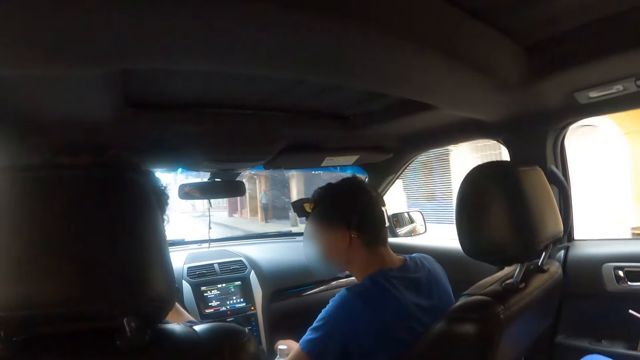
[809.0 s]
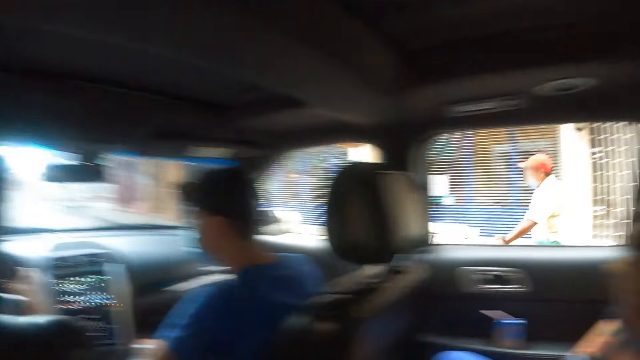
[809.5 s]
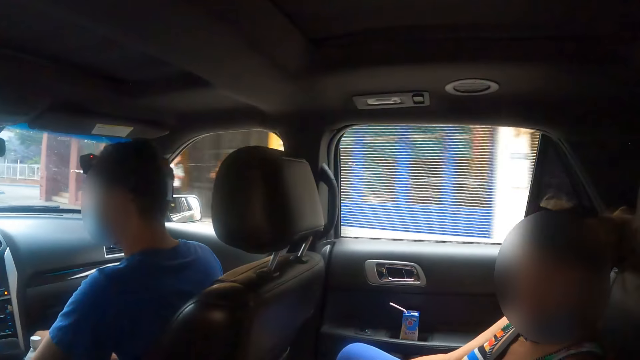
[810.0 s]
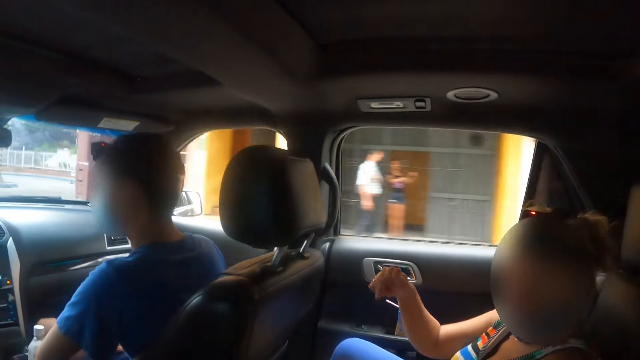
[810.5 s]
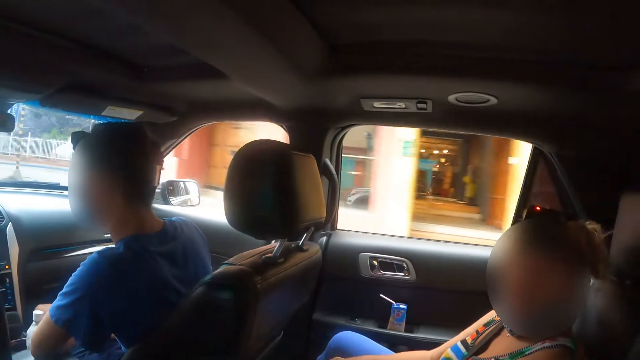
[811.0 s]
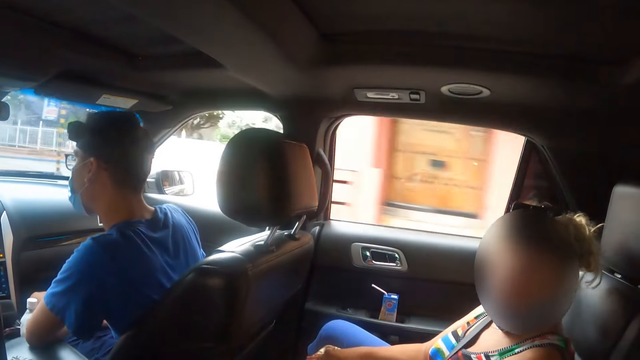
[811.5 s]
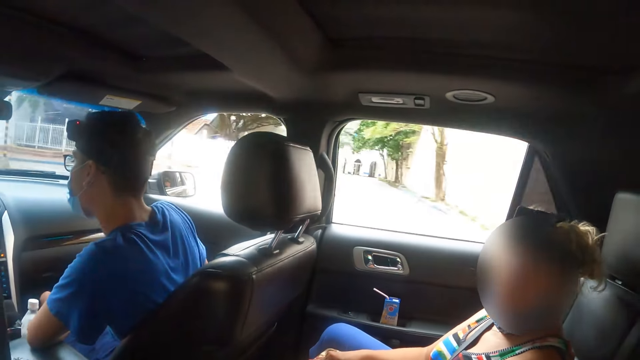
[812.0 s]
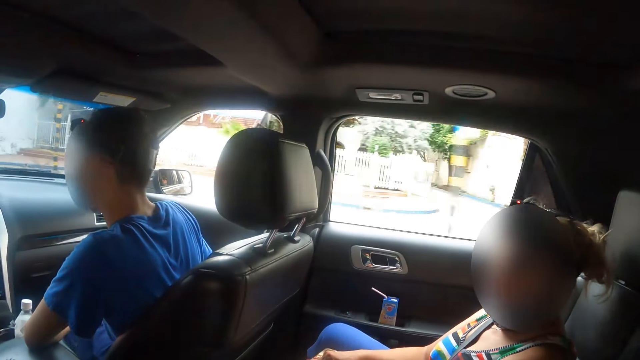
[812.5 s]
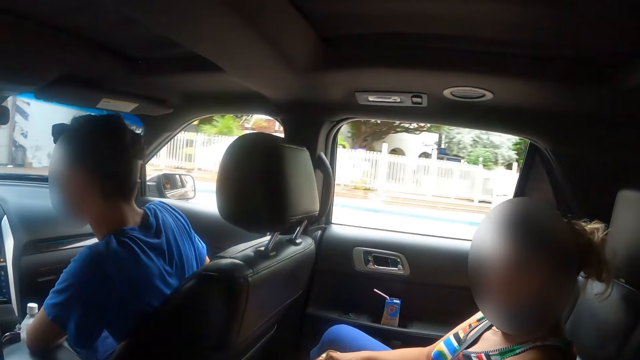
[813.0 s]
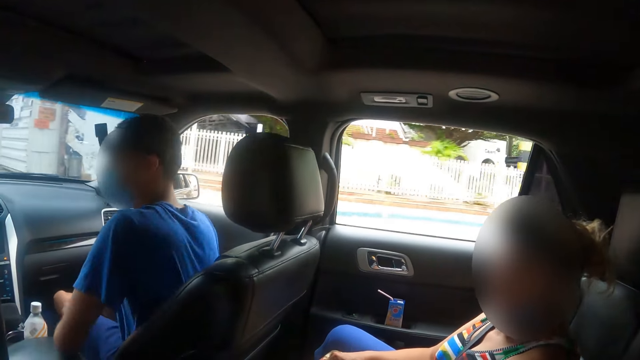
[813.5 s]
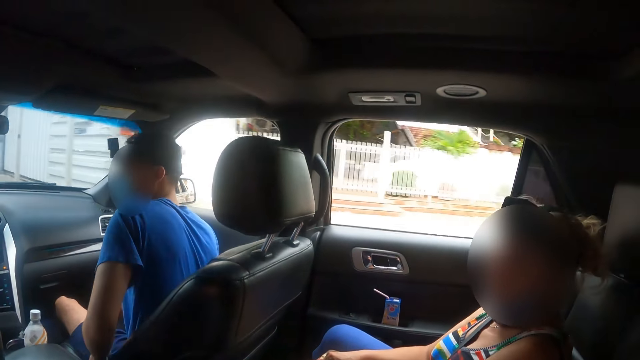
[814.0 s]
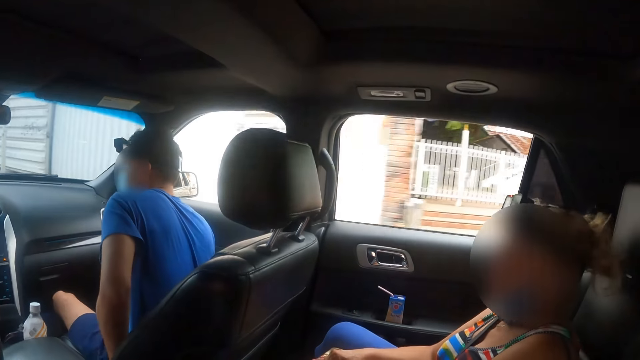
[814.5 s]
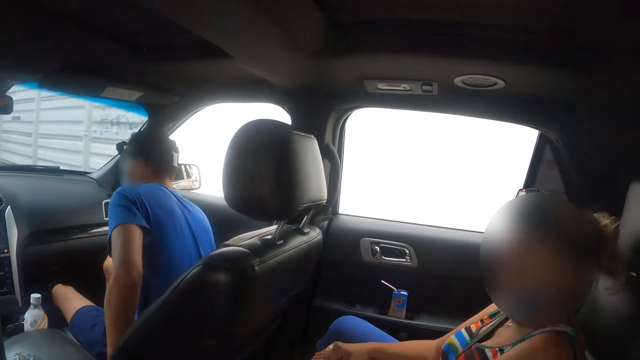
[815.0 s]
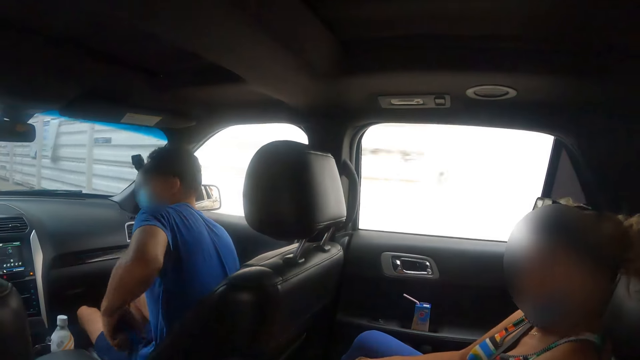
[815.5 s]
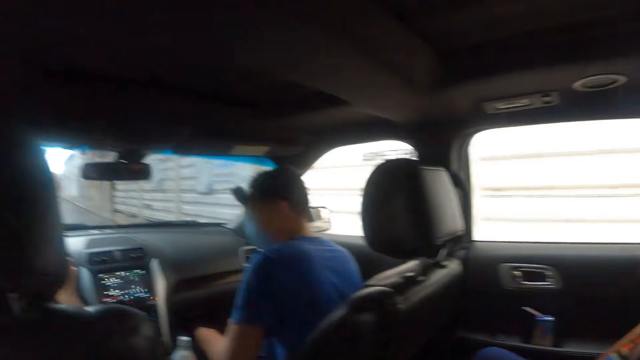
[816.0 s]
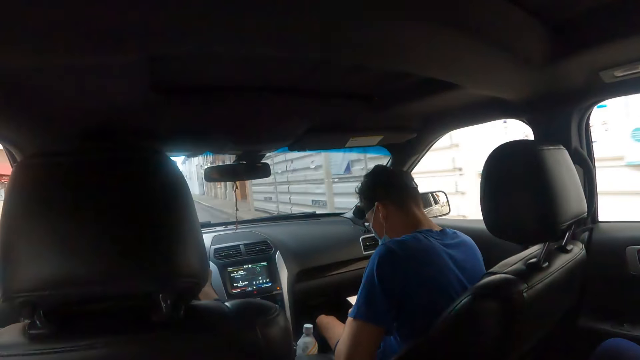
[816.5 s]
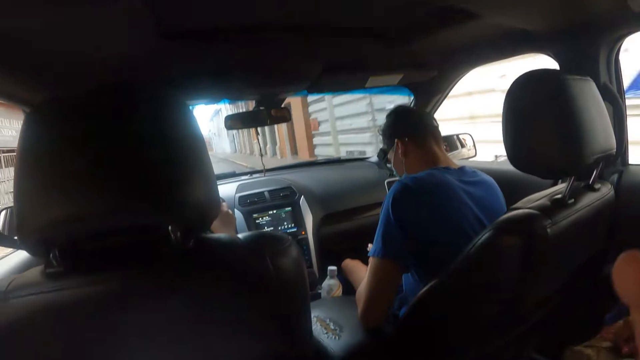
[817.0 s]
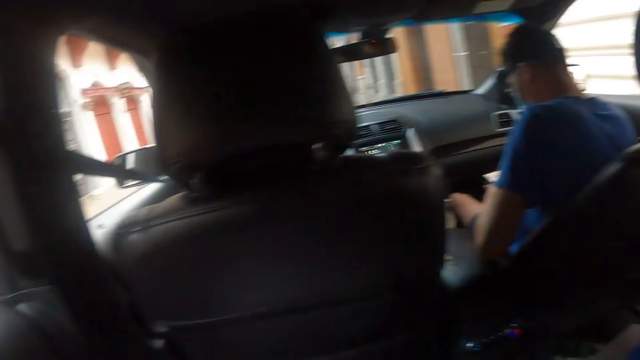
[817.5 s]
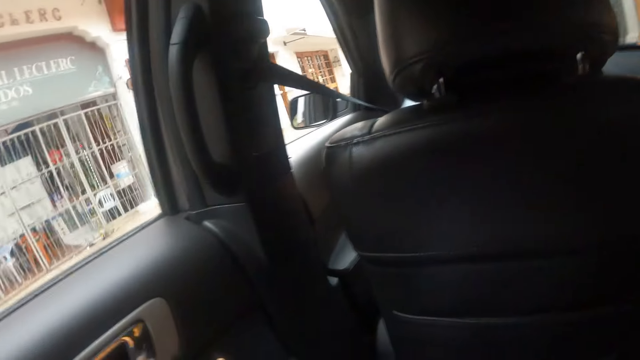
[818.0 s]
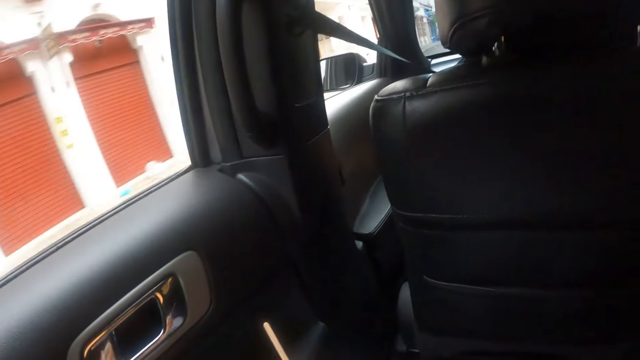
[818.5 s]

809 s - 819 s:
A man leans on the left. A woman makes gestures to the camera wearer. The man picks up the phone from the pocket. He holds the phone and operates the phone.

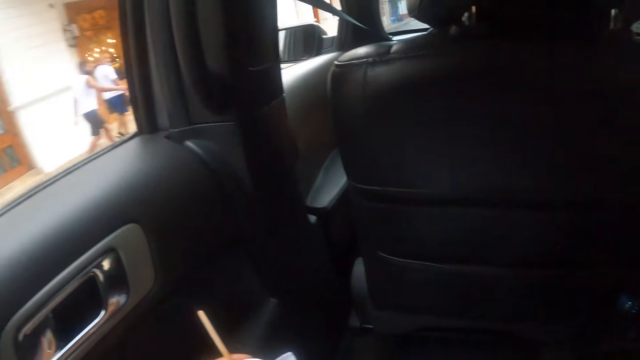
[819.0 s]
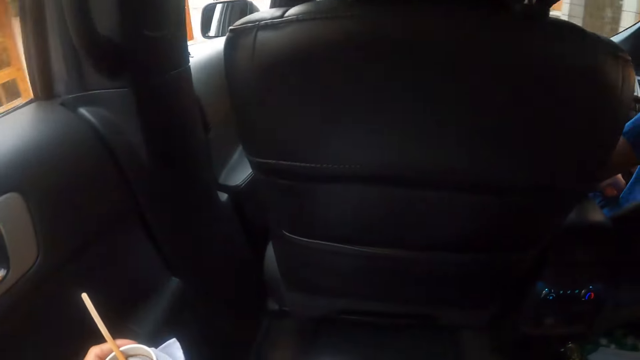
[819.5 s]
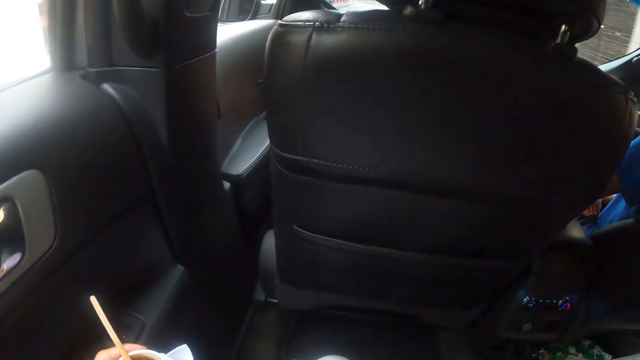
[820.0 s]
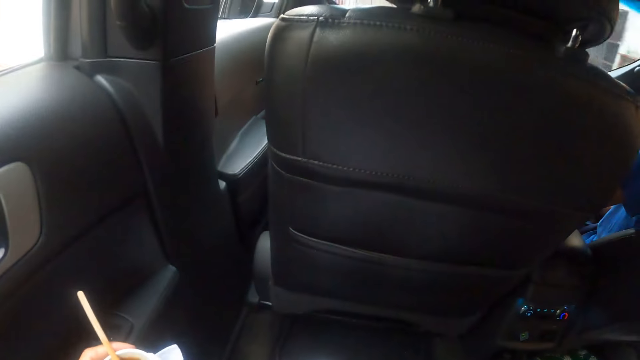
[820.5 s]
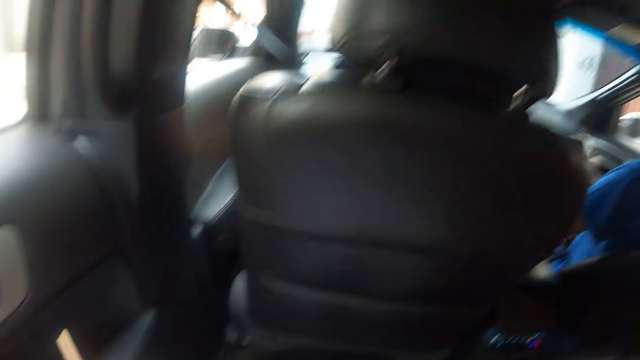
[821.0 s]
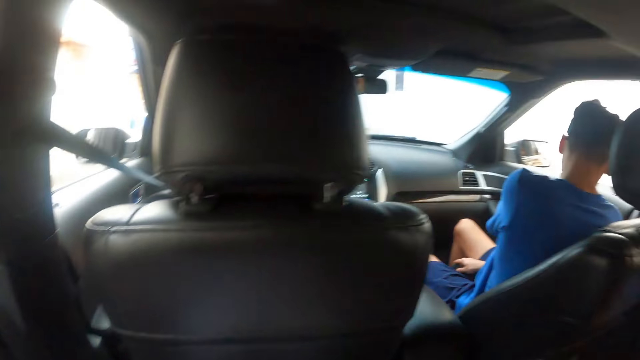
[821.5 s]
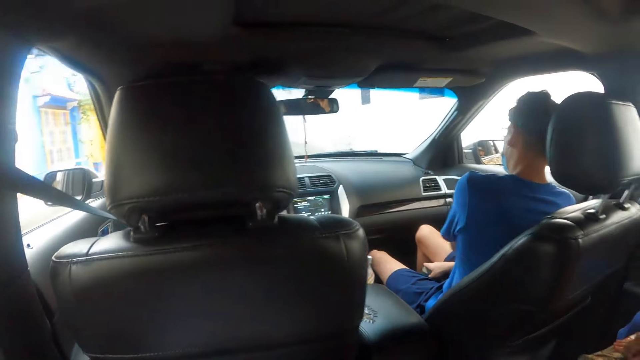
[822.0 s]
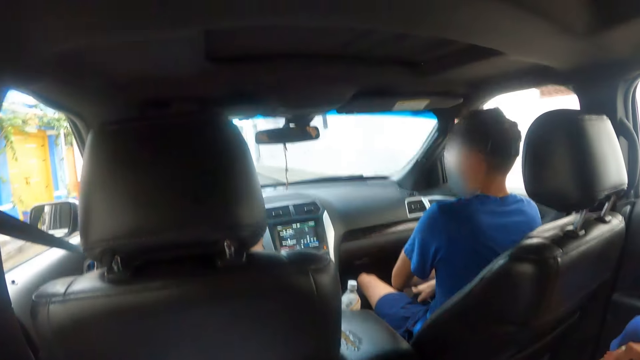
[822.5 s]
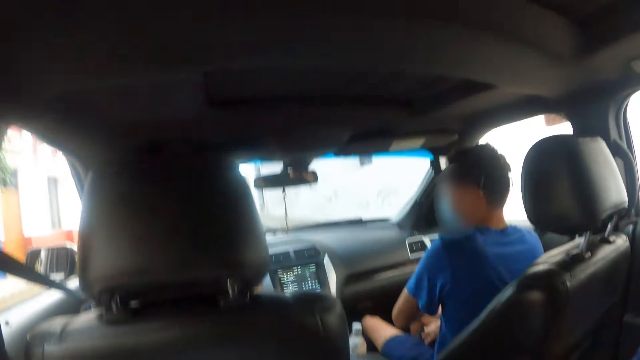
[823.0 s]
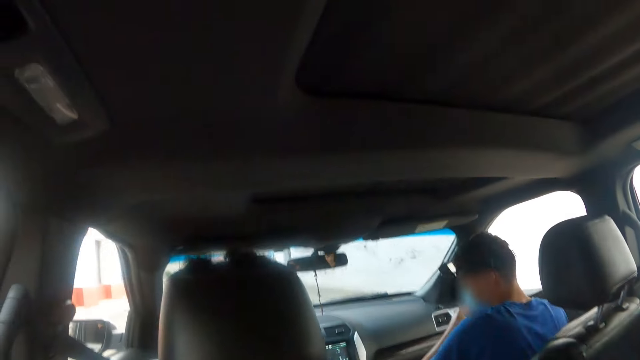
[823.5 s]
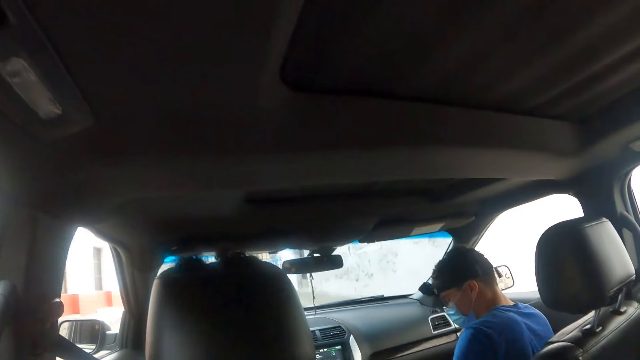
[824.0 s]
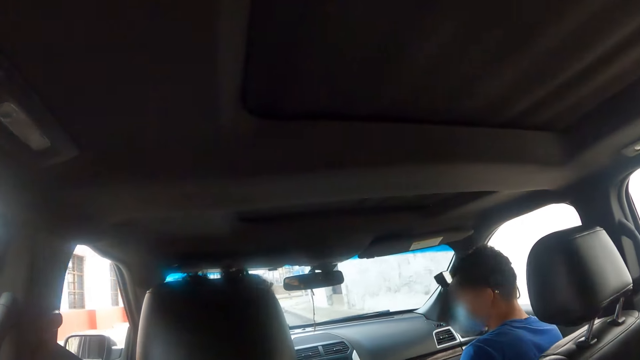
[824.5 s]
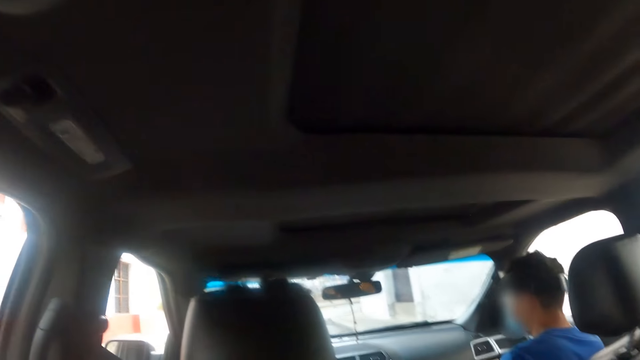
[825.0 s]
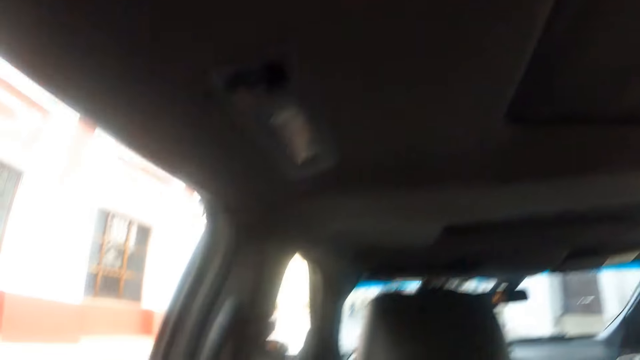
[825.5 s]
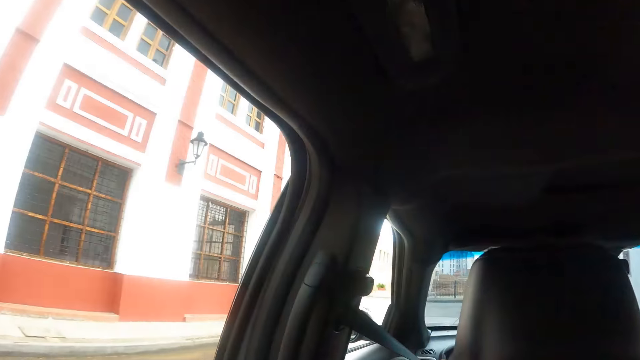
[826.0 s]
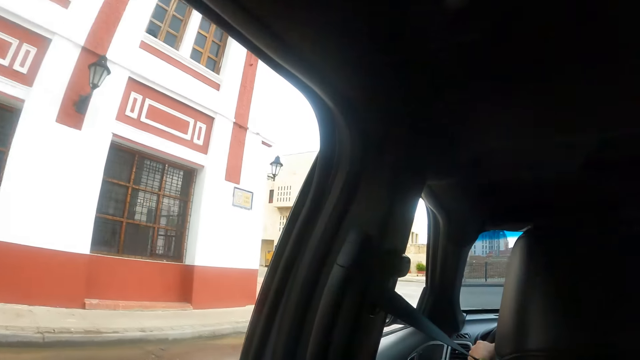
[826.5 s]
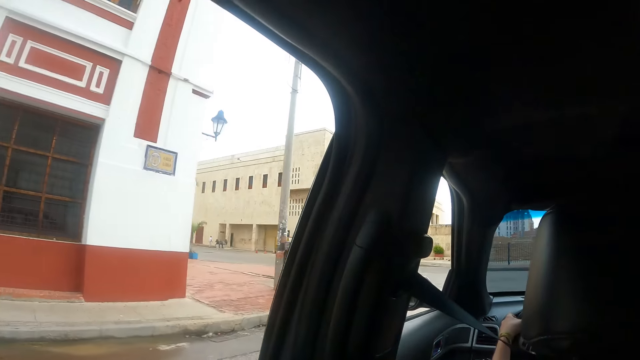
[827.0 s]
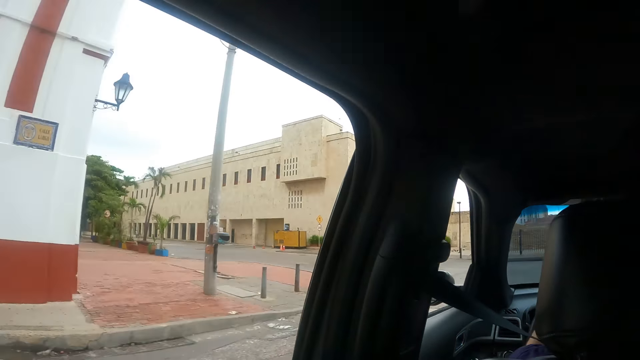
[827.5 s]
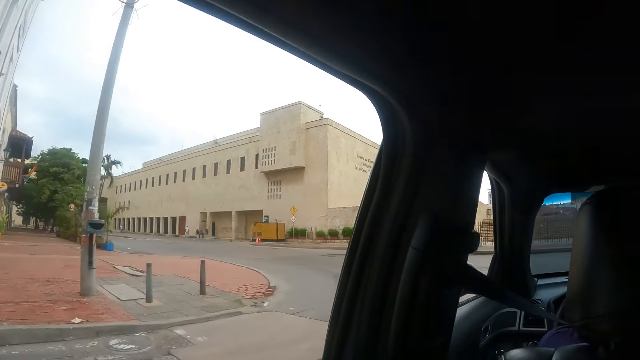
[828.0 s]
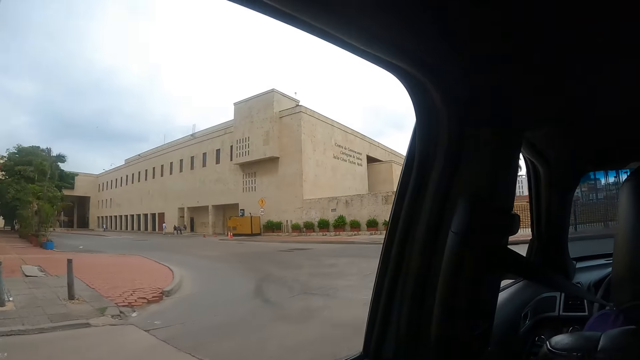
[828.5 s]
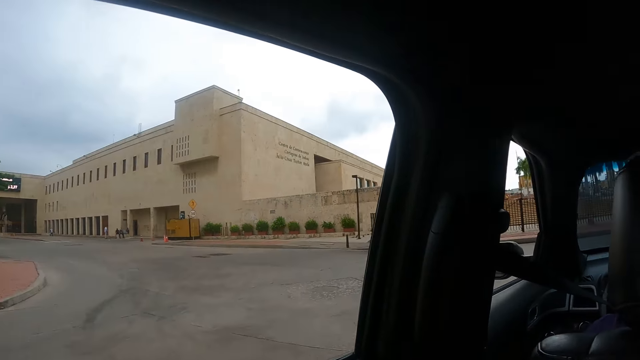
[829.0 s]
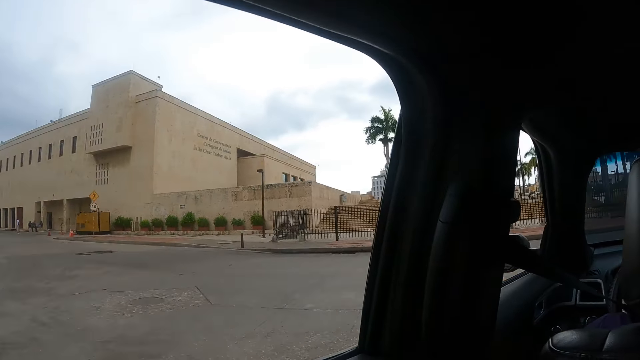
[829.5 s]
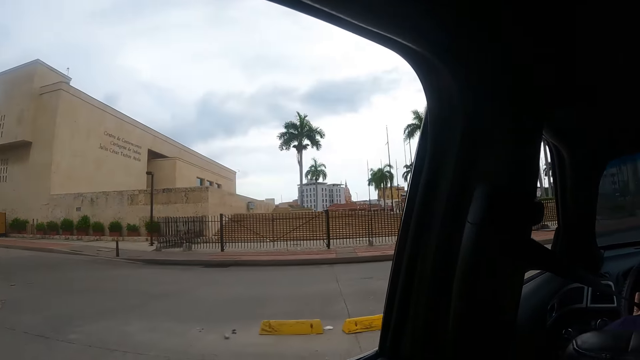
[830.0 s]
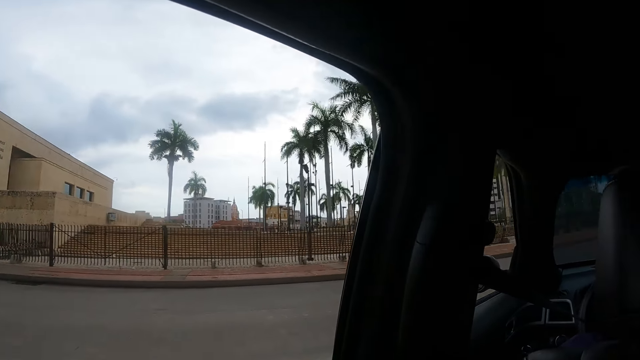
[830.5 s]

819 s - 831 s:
The camera wearer carries a drink. A man puts on a safety belt and pulls the safety belt.
